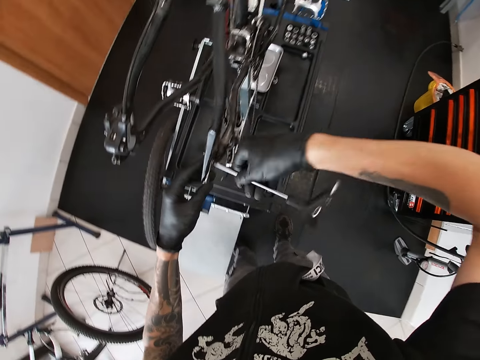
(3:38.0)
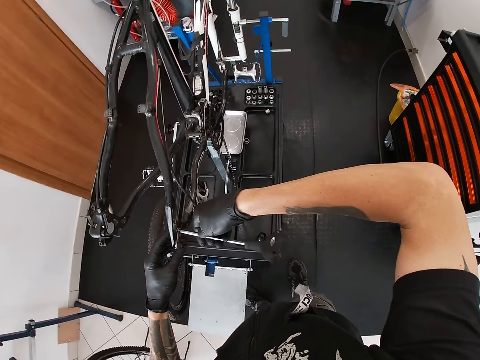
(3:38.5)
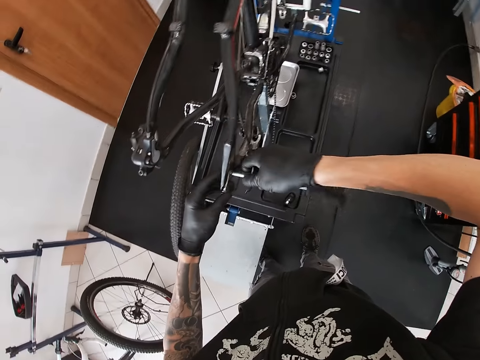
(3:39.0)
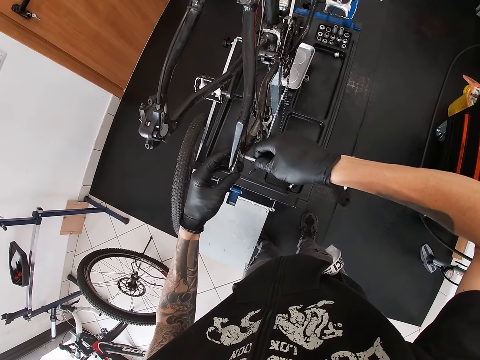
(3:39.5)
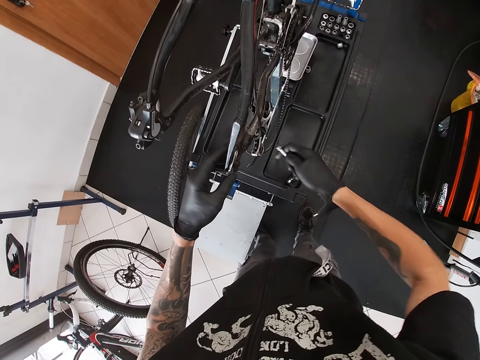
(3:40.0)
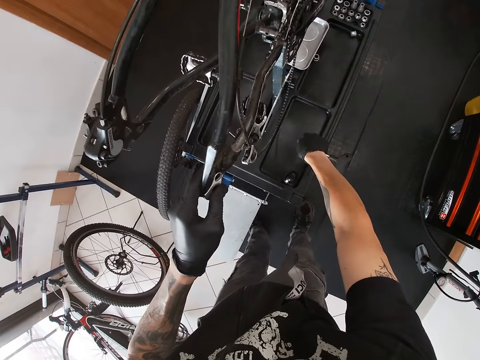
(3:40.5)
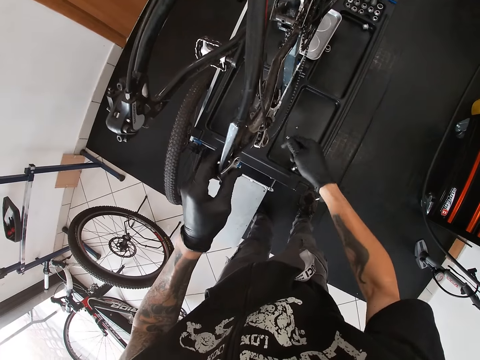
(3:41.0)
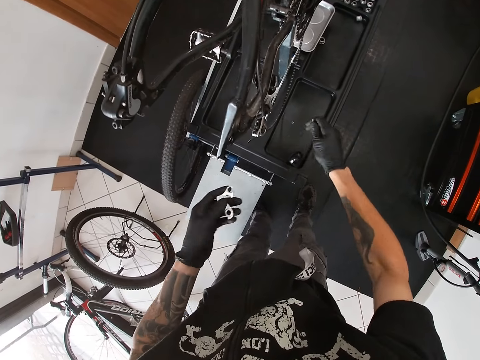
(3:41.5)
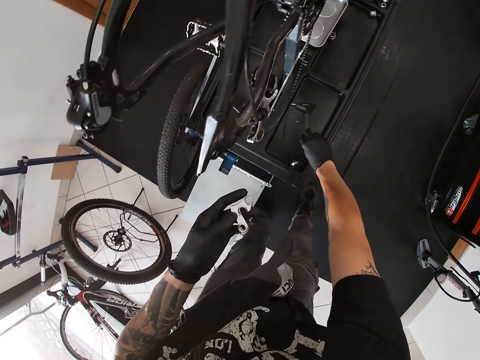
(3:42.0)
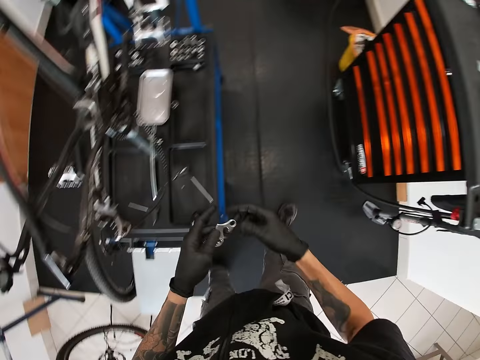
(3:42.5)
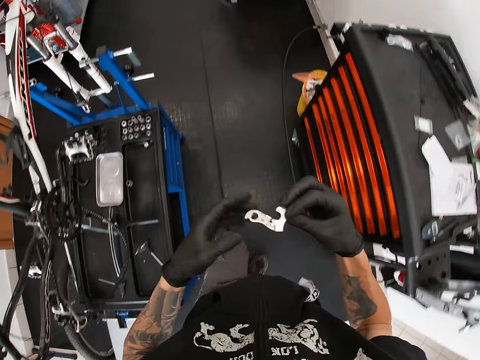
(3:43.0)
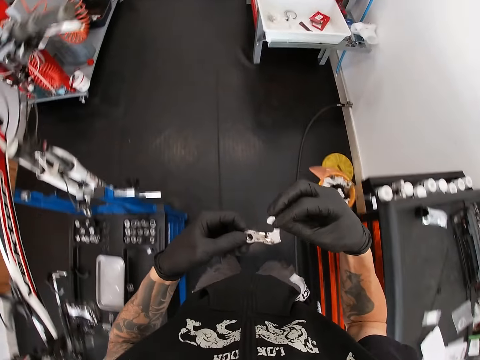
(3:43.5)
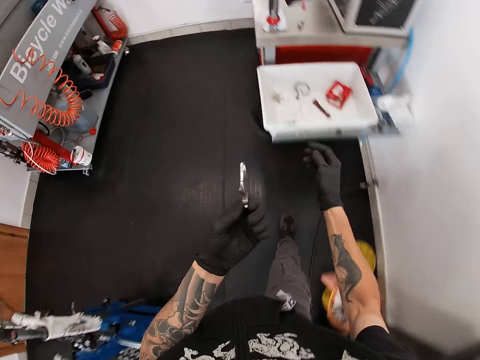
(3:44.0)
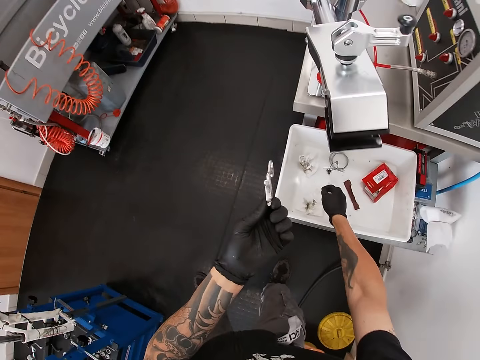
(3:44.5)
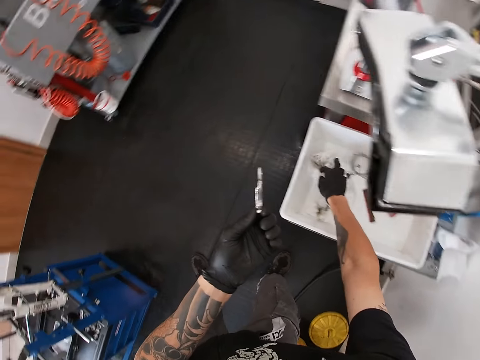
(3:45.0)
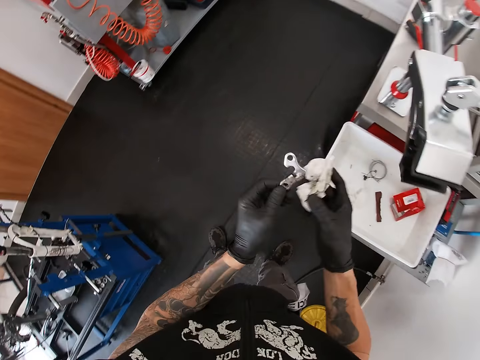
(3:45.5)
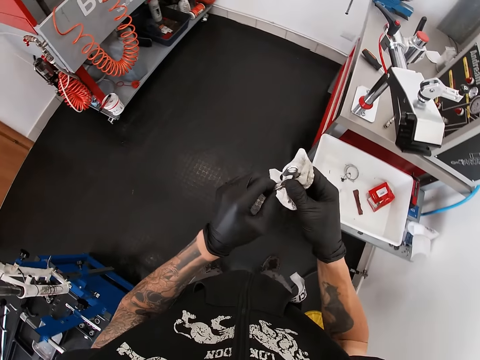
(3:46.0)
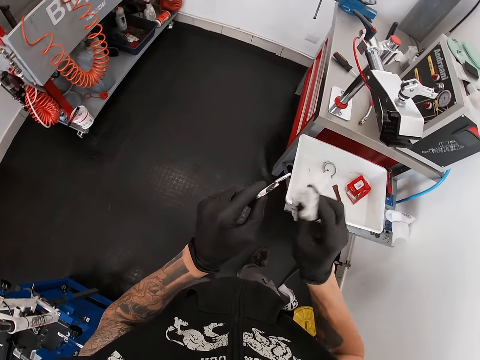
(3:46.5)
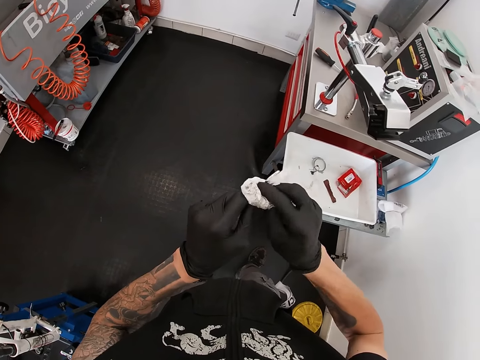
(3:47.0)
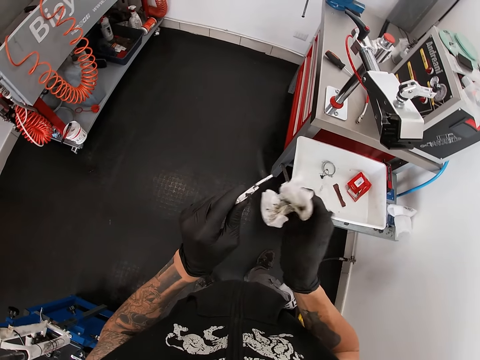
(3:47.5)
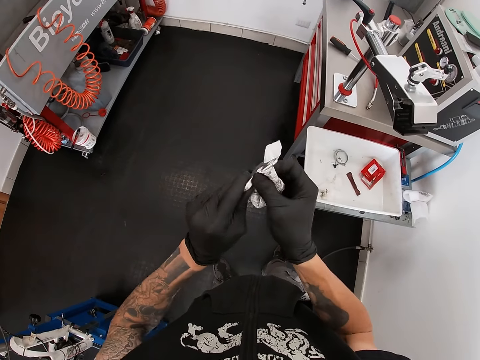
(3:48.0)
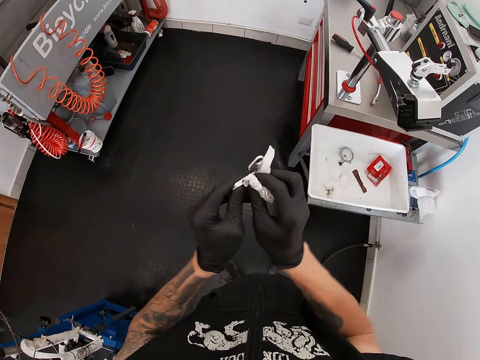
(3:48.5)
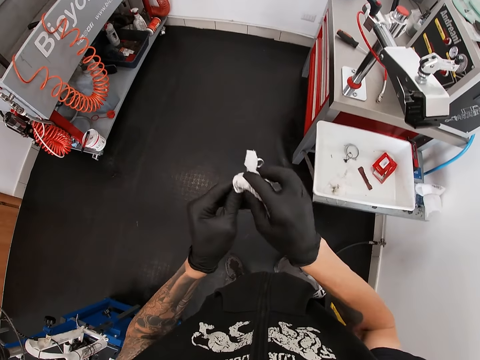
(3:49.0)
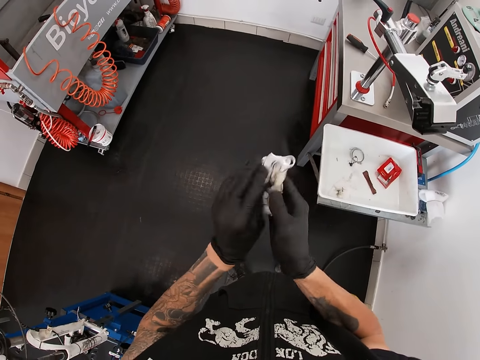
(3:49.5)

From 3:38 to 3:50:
The camera wearer drops a bolt on the wheel aligning machine. He drops the screwdriver or chain breaker on the wheel aligning machine with his right hand. He lifts the gear rear derailleur hanger. He checks the bicycle part in his hands. He picks up a tissue paper from a bowl with his right hand. He cleans the bicycle part with the tissue paper.

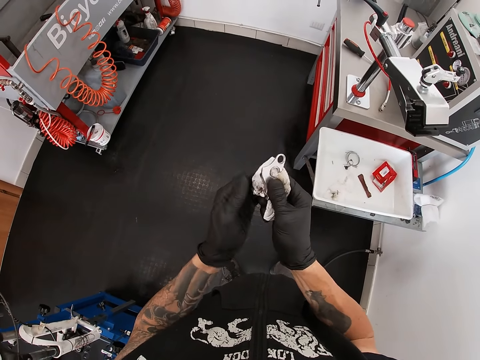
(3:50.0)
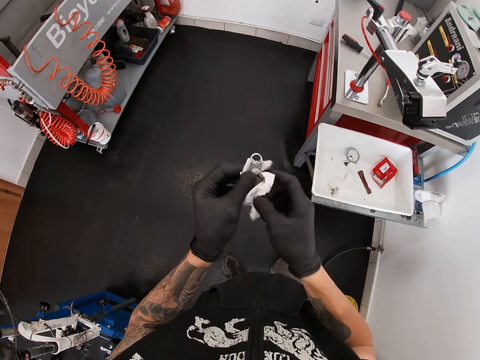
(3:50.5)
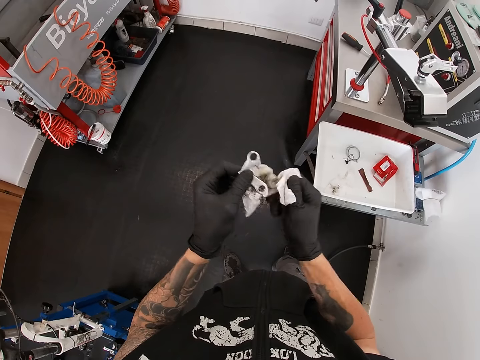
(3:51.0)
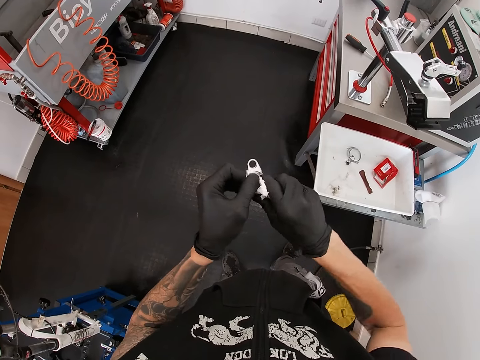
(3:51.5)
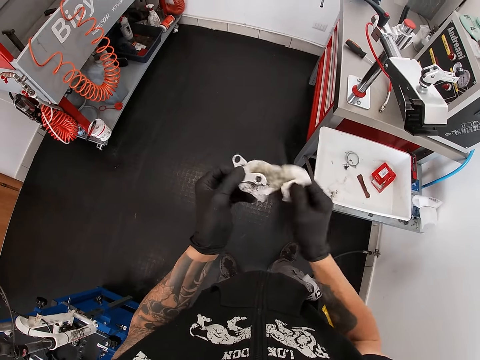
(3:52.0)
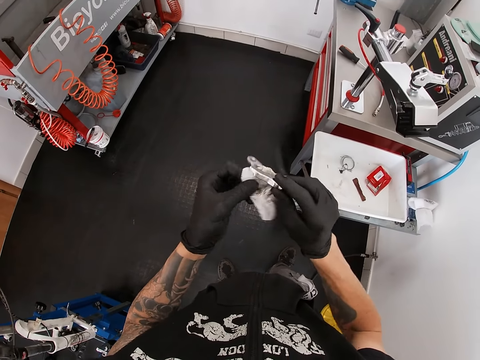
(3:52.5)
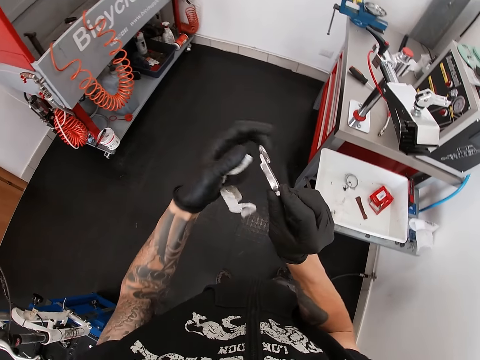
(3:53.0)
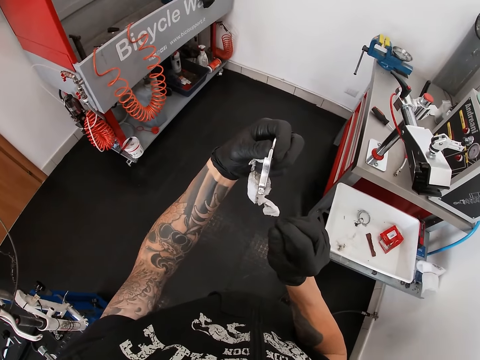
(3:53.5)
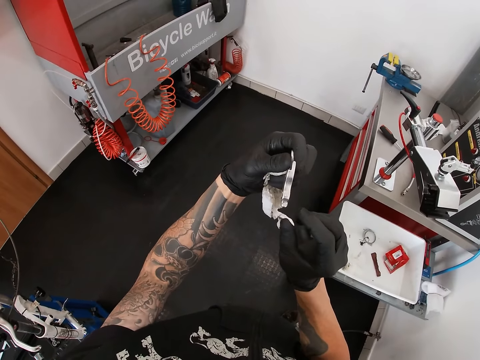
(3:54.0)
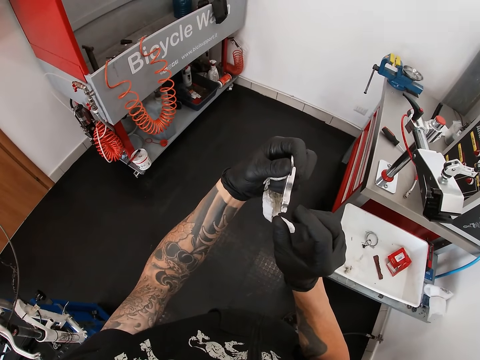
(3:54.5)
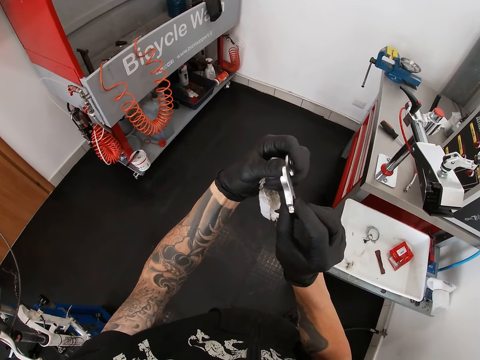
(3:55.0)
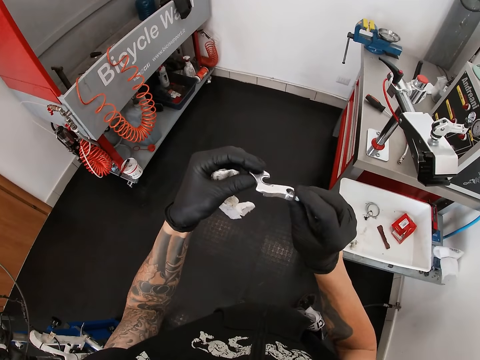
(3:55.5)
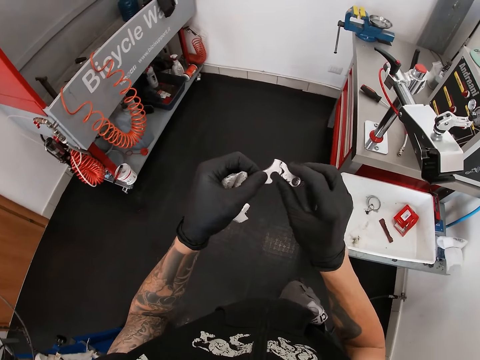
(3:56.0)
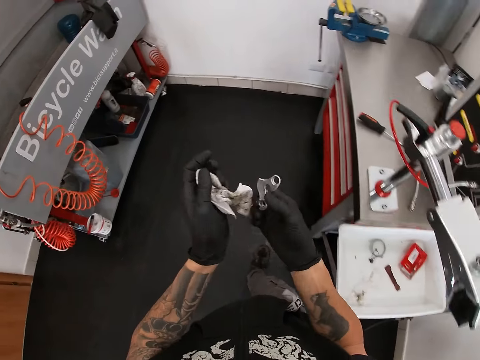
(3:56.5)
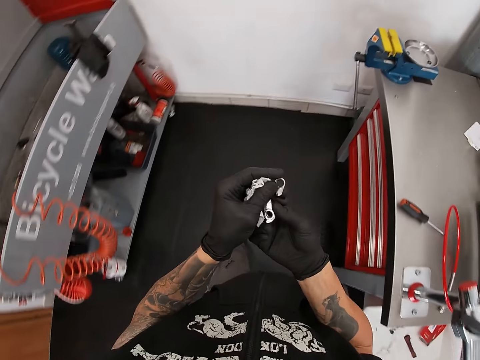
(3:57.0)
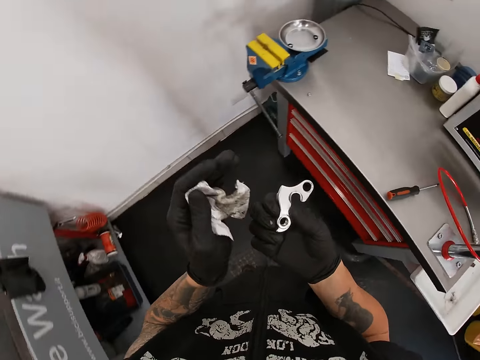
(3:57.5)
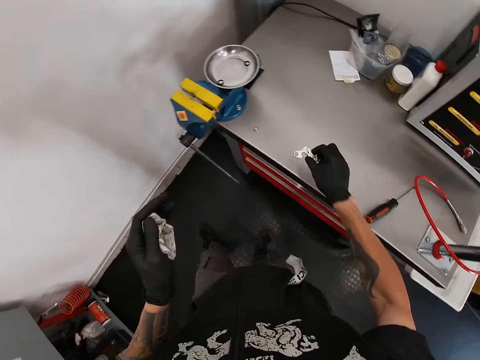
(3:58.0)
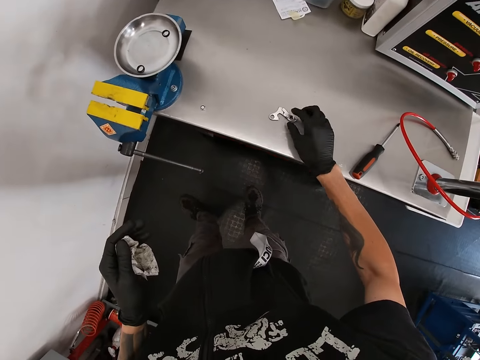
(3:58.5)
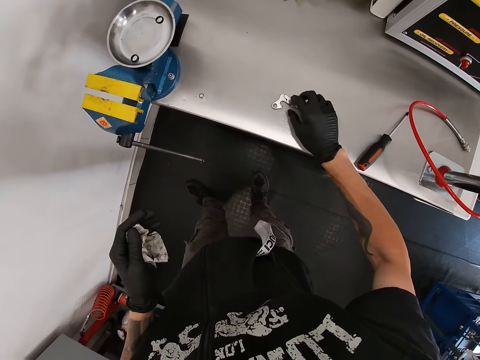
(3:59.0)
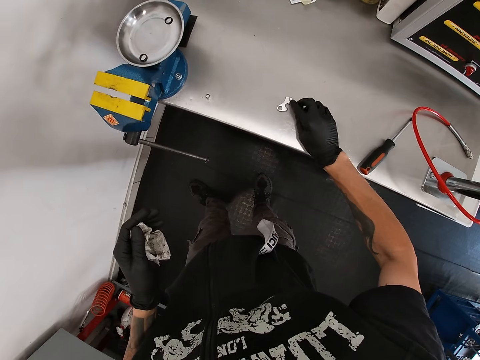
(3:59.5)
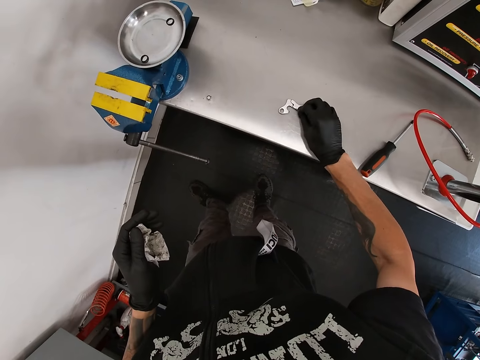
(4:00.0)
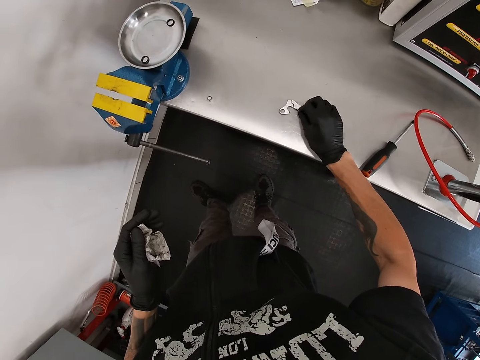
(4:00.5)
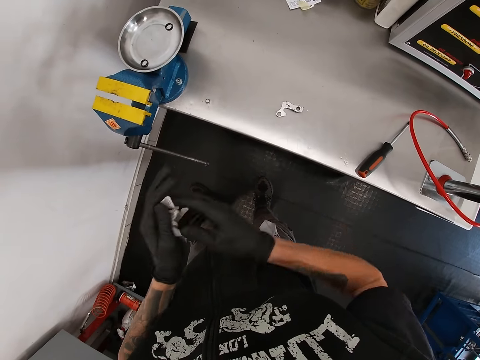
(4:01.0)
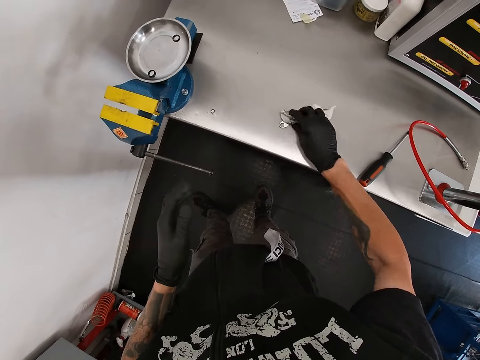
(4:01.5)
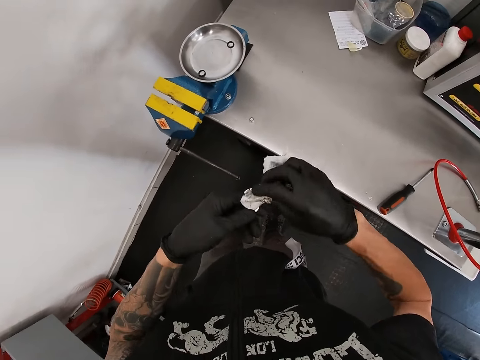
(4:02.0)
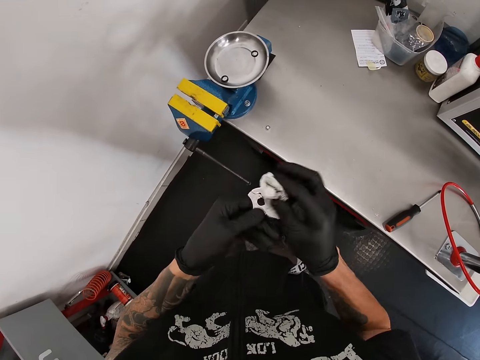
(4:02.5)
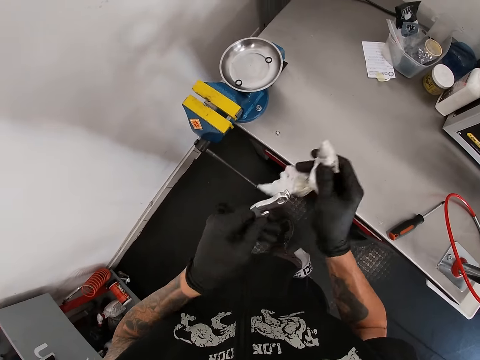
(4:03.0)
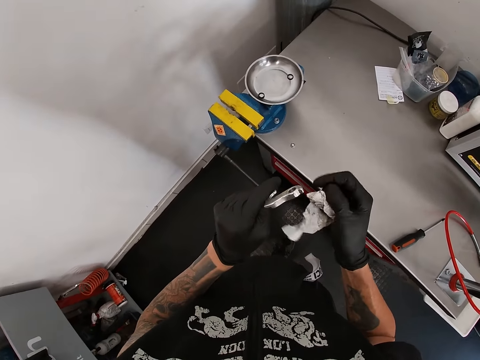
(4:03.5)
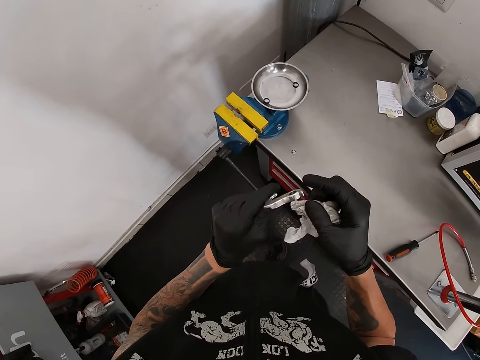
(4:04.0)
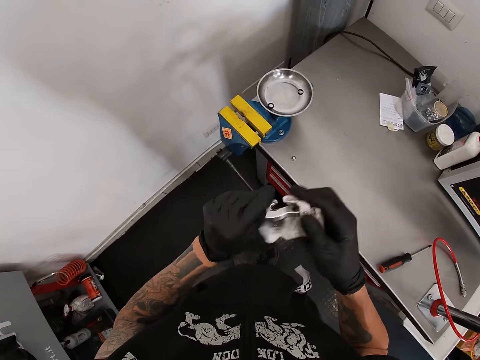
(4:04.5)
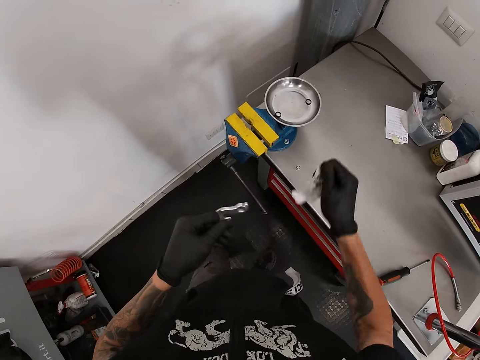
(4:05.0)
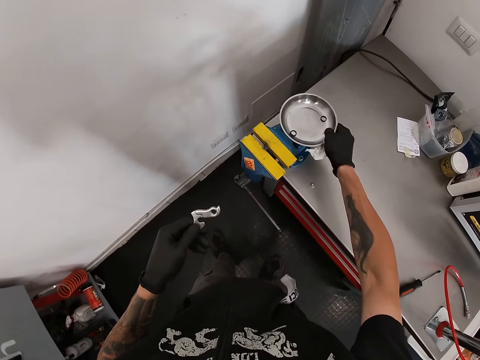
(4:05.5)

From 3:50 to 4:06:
The camera wearer checks the bicycle part in his hands. He cleans the bicycle part with the tissue paper. He drops the bicycle part, the gear rear derailleur hanger, on a table with his right hand. He touches the bicycle part on the table with his right hand. He transfers the tissue paper from his left hand to his right hand. He picks up the bicycle part with the tissue paper in his right hand. He cleans the bicycle part with the tissue paper. He cleans the bicycle part with the tissue paper again. He removes a stainless plate from a bench vice with his right hand.
